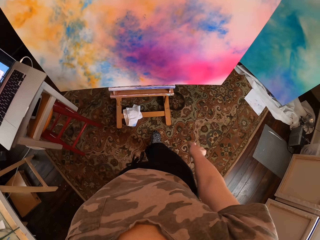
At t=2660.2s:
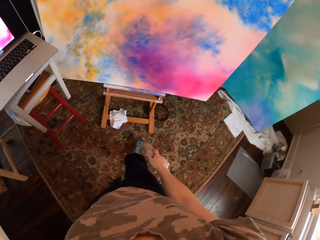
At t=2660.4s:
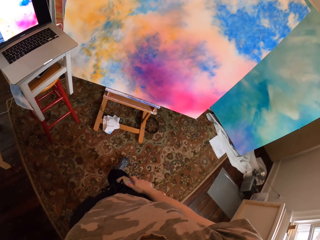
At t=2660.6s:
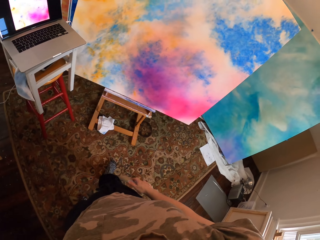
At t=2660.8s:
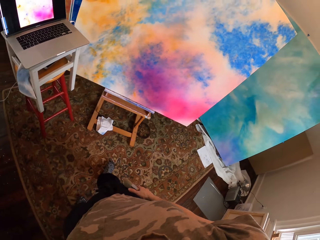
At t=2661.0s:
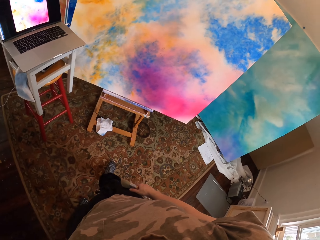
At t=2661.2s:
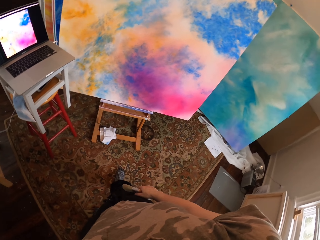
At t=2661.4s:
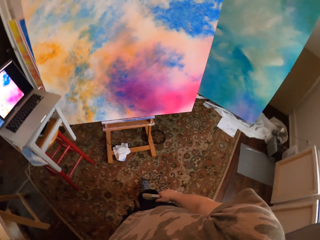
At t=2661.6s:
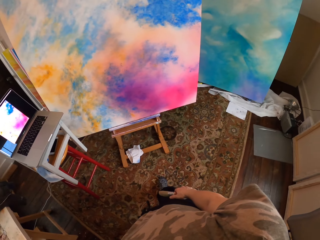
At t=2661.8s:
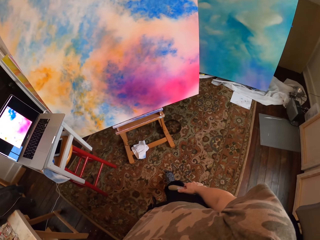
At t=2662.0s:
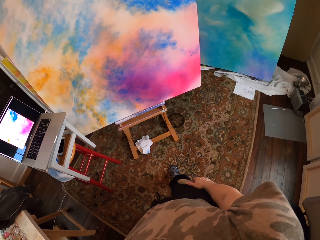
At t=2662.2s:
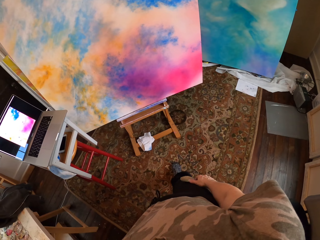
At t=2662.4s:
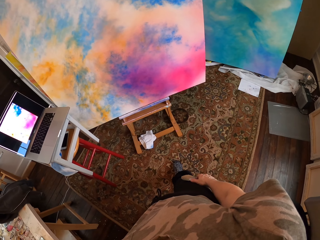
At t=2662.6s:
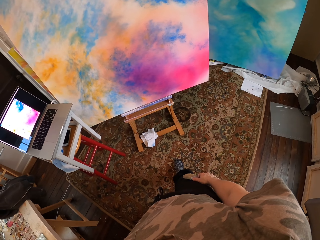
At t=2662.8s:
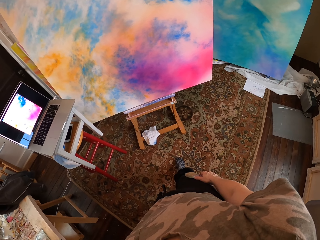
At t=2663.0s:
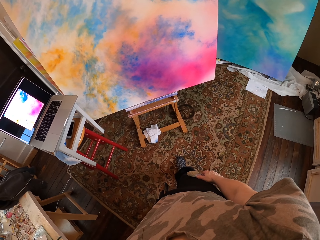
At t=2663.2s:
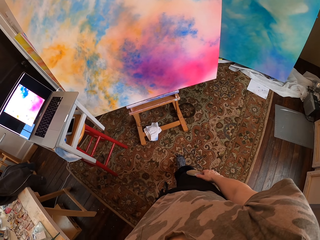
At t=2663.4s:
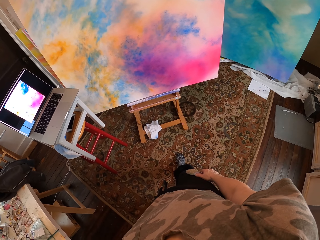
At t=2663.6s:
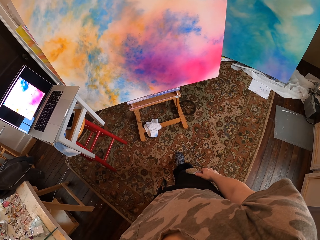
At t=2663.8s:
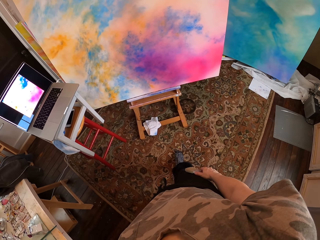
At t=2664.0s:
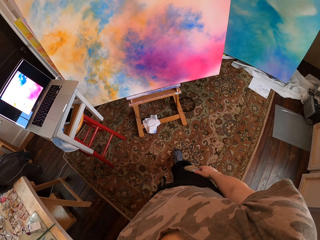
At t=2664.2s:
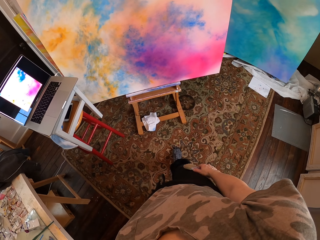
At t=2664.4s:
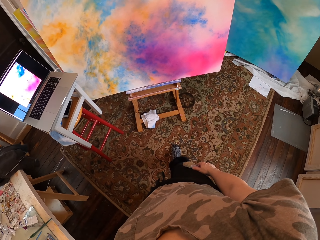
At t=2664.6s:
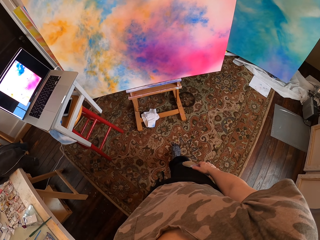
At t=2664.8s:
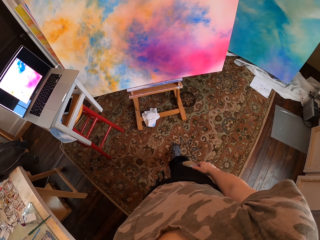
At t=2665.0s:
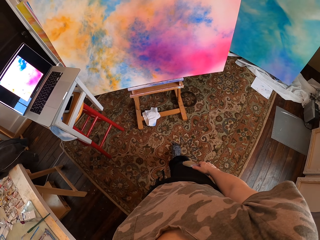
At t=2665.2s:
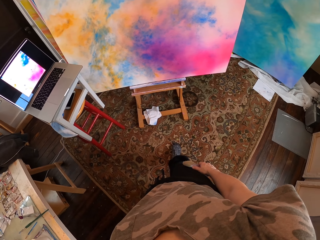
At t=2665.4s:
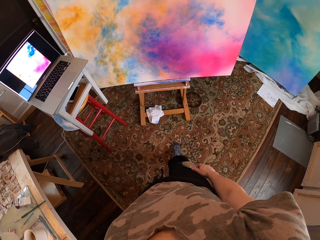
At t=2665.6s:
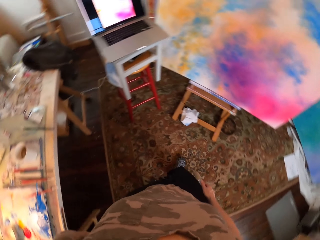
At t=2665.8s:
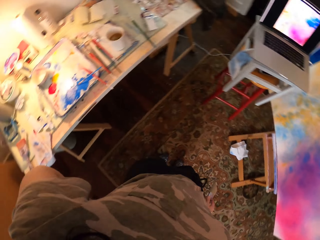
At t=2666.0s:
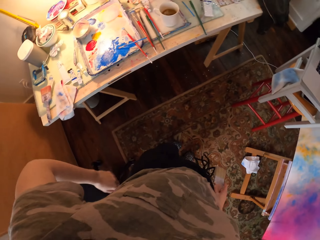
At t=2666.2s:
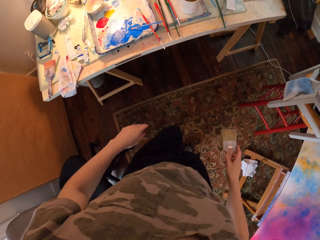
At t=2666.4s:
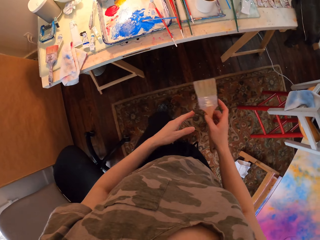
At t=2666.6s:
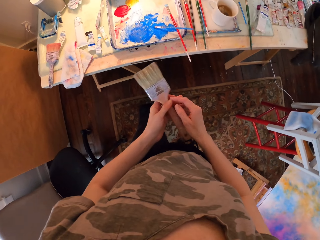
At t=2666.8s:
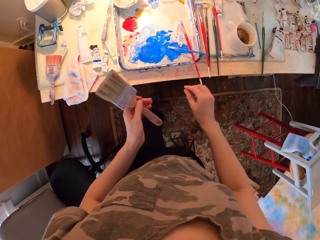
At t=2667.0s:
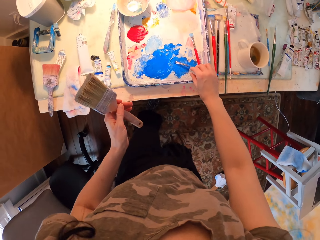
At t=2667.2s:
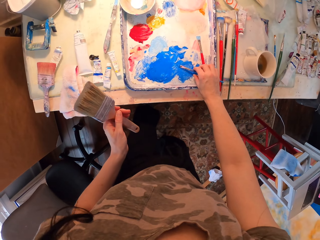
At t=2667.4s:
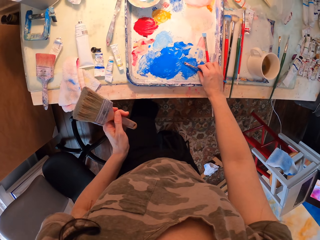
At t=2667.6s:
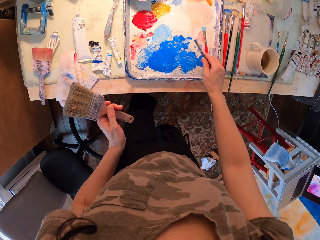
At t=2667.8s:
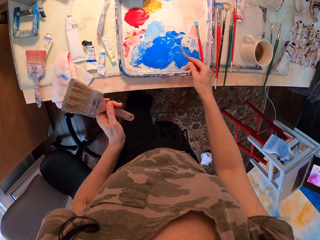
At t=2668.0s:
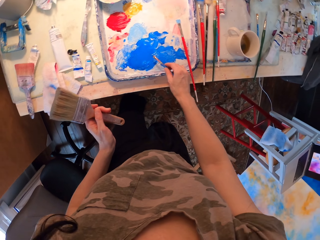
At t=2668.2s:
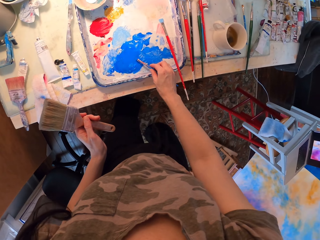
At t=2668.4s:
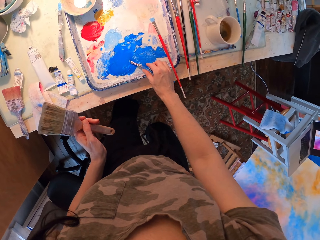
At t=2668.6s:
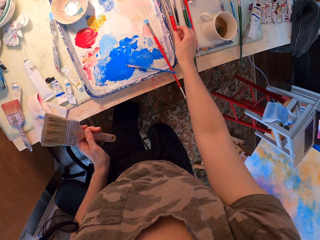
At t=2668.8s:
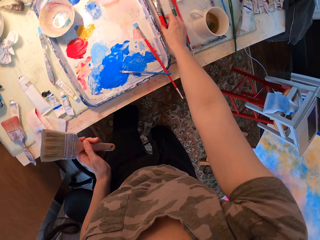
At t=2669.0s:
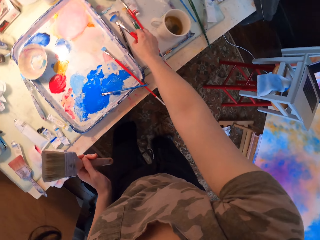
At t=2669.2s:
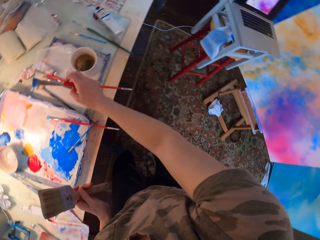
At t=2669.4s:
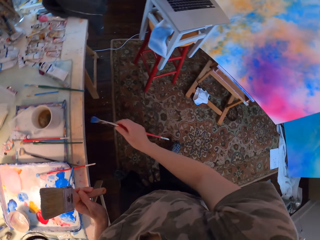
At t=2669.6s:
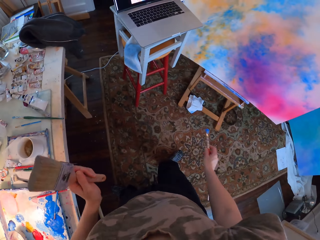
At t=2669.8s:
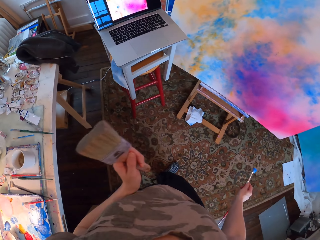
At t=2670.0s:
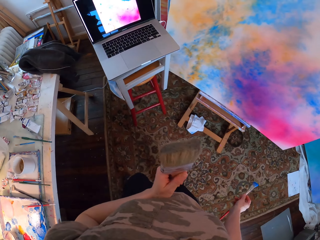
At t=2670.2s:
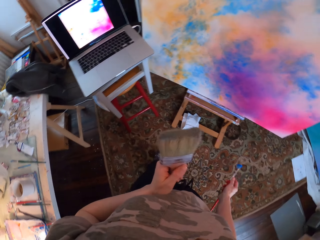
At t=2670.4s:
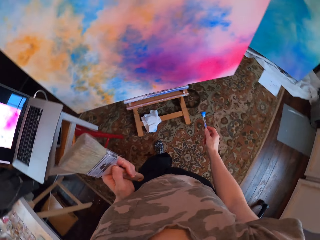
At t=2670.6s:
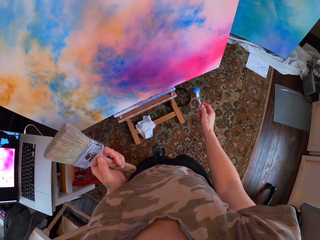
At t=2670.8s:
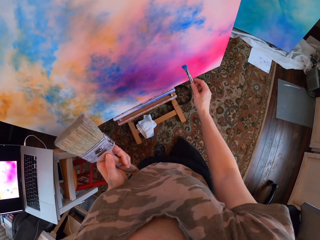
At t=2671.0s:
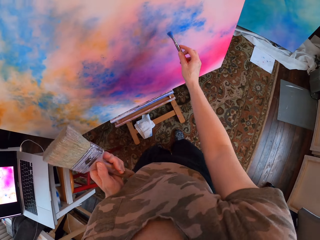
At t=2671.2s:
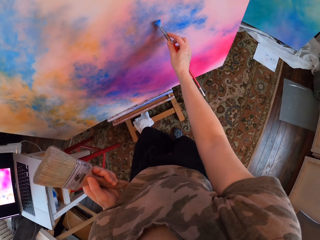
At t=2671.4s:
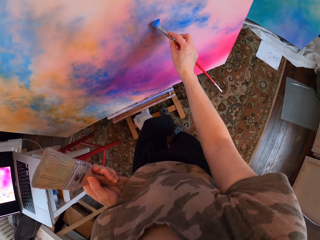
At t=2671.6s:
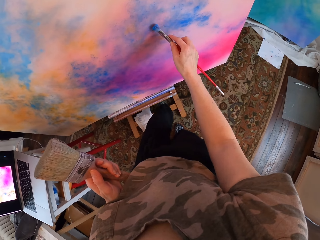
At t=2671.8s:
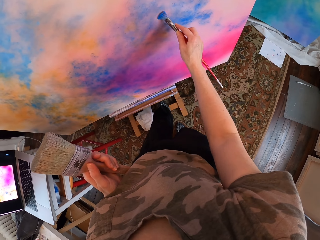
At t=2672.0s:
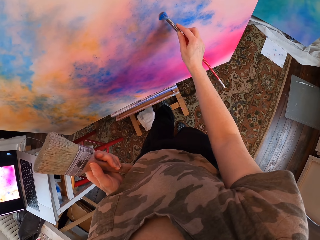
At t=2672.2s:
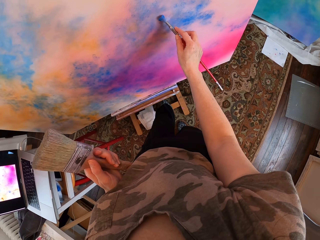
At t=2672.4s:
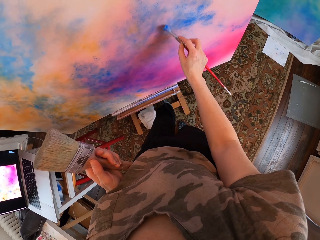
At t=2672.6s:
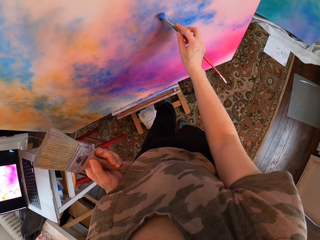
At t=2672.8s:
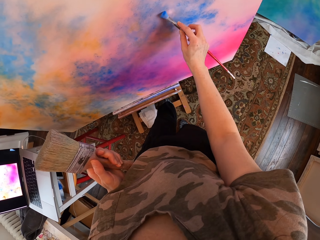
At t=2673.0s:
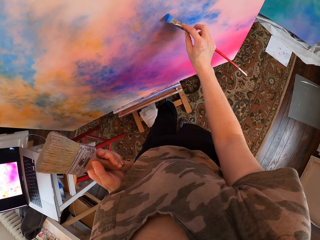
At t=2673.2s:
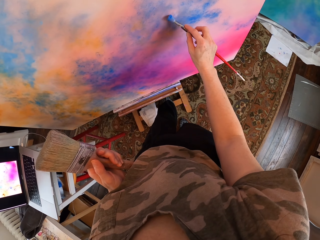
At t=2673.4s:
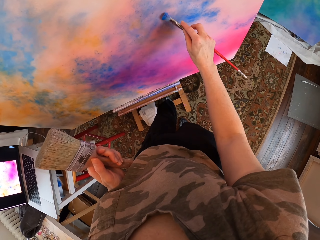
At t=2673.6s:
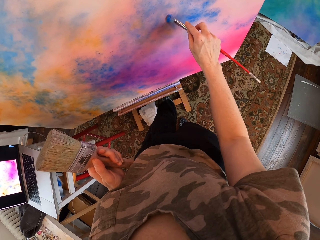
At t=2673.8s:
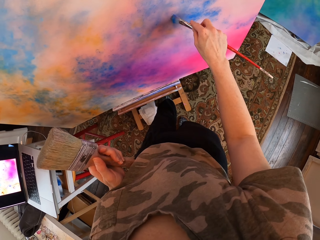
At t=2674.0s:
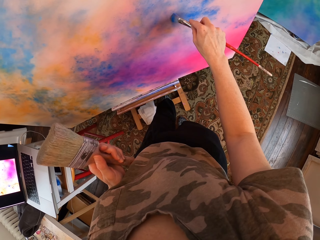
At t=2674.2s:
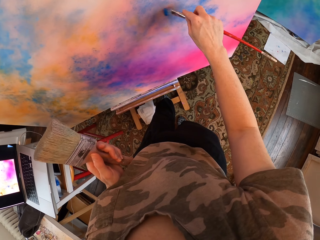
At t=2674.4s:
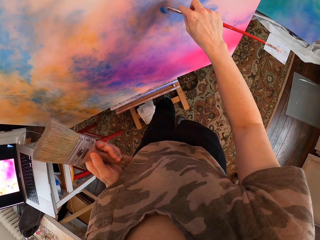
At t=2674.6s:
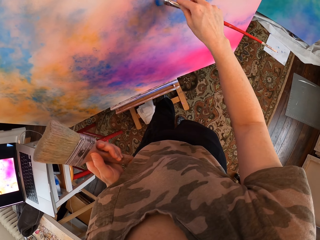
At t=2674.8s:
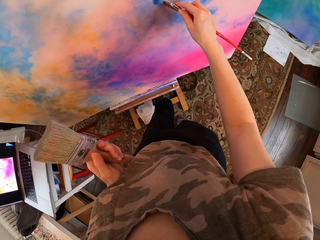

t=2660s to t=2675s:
The camera wearer looks at the laptop. They look at the board. They walk, turn around and stir the paint on the pallet. They pick up the painting brush from the table. They walk and paint the board.

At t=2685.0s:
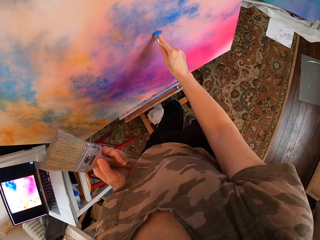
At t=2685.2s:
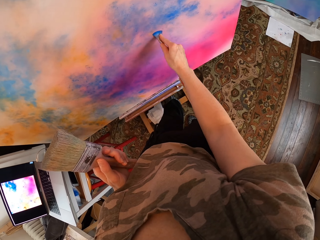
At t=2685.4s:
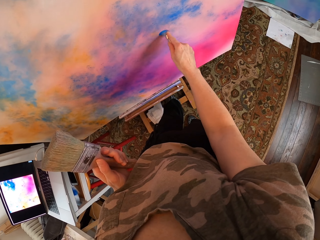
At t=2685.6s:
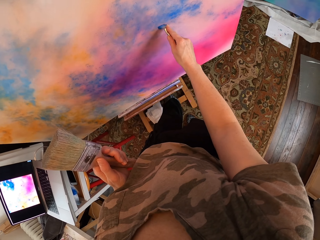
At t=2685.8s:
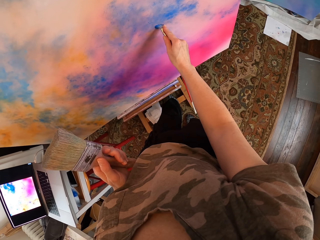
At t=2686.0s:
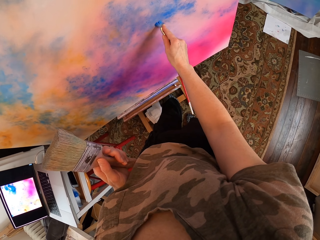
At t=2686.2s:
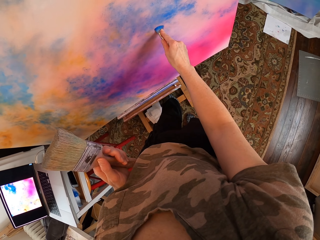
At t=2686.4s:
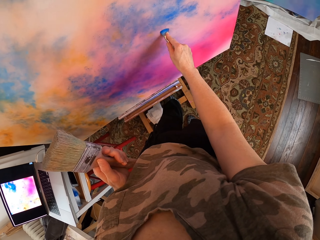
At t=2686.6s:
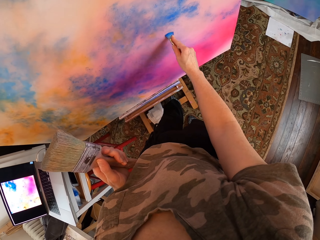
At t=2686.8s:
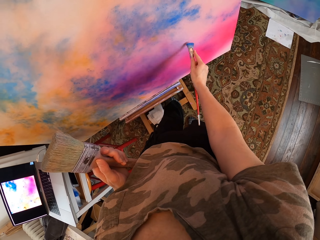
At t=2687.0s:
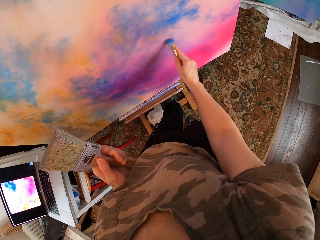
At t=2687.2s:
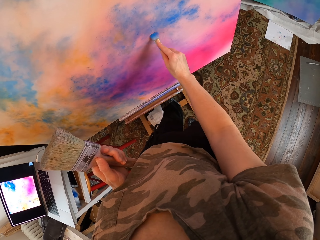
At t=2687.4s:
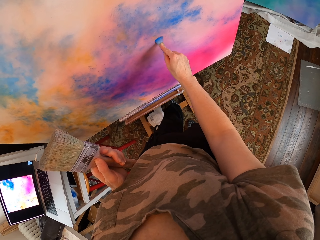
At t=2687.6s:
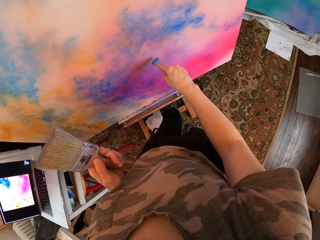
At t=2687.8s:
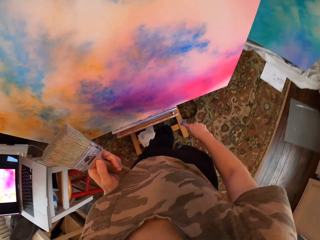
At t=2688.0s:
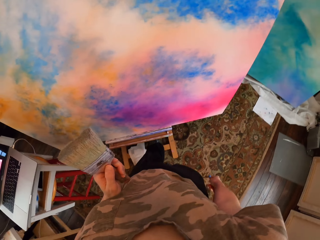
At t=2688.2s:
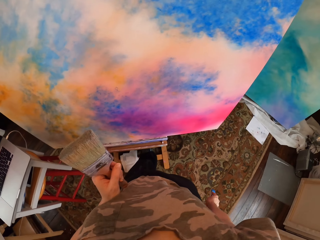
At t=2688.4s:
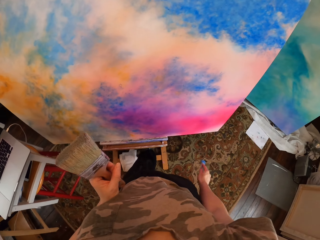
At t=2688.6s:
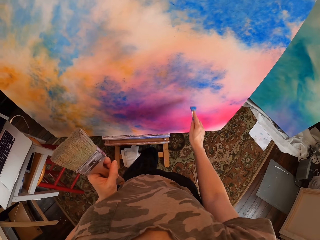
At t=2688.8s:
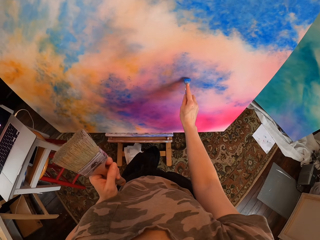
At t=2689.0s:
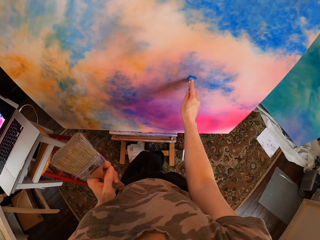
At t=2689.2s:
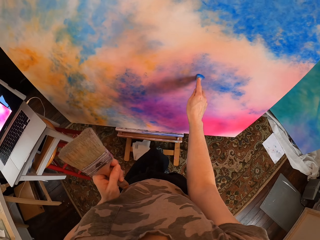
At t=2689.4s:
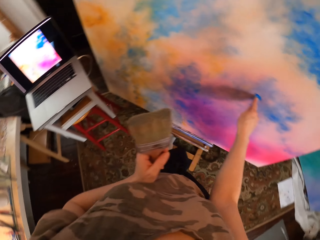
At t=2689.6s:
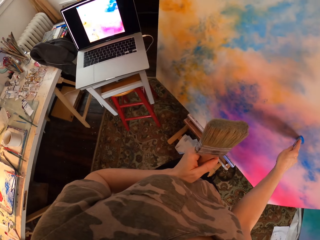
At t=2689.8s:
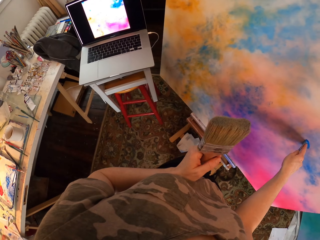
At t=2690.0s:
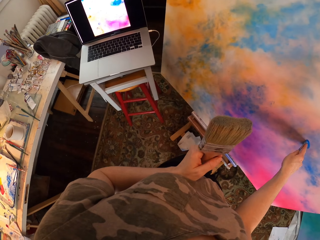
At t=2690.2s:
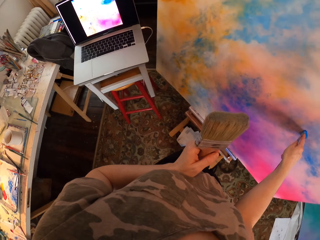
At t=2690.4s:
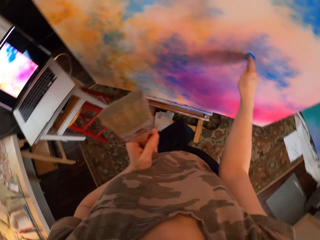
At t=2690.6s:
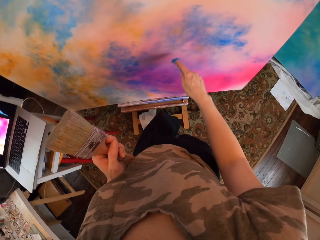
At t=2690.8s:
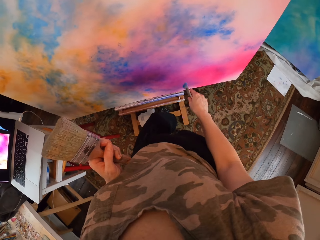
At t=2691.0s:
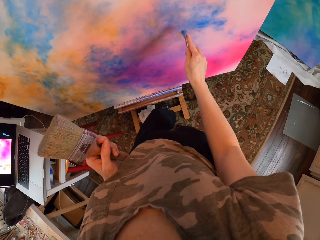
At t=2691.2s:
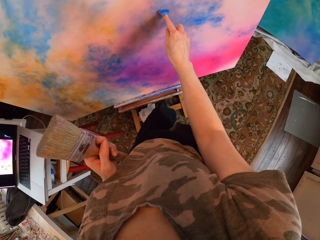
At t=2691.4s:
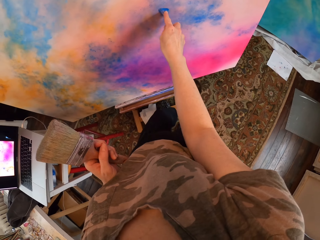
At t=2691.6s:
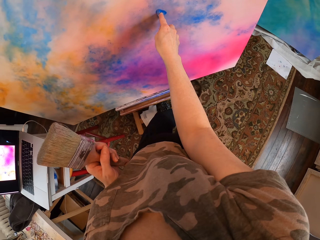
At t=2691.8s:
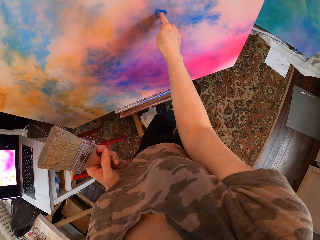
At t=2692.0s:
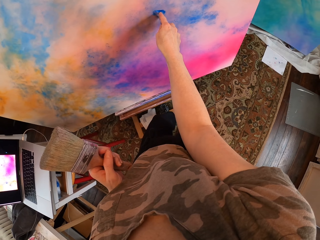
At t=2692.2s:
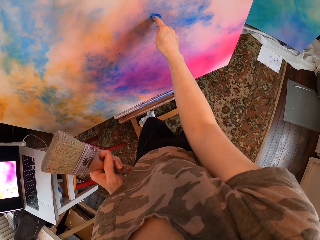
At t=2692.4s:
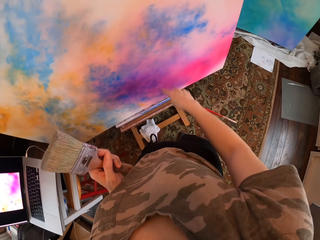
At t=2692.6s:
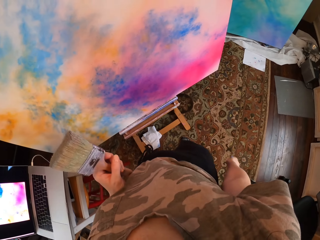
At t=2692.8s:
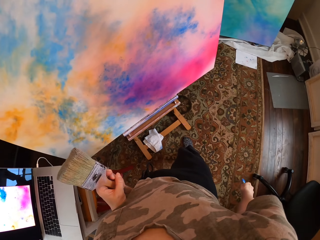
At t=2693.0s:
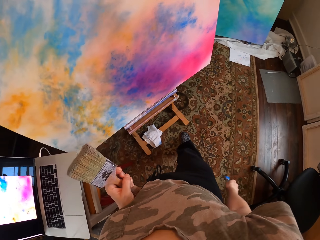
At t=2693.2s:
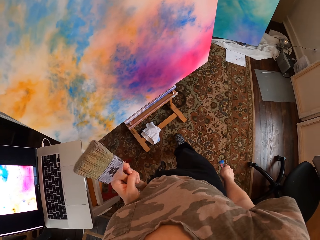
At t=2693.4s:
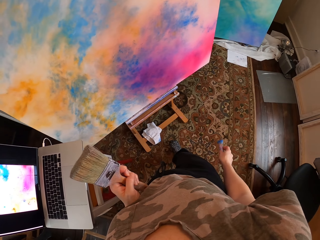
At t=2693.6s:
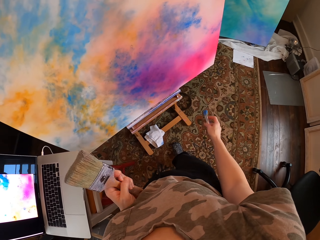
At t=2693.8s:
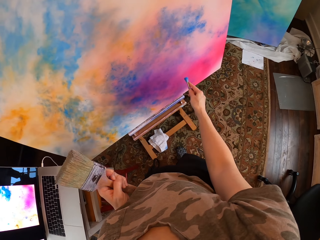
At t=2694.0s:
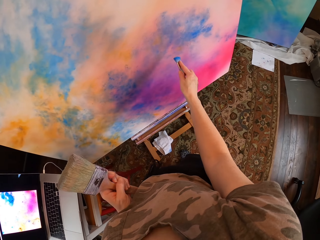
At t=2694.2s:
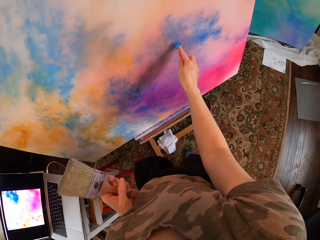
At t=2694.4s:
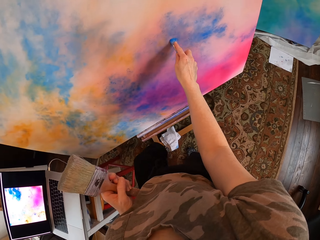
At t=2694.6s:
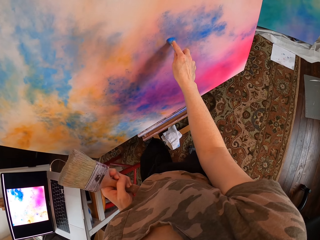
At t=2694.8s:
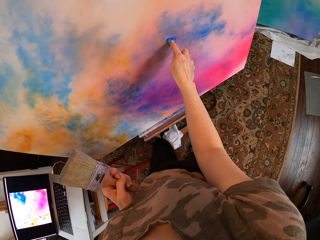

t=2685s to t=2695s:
The camera wearer looks at the board. They paint the board with the painting brush. They look at the laptop. They paint on the board. They look at the board. They paint on the board.
